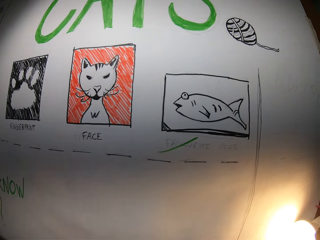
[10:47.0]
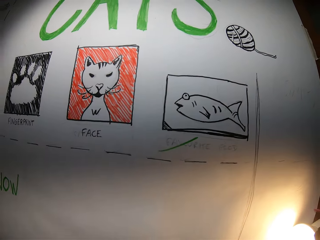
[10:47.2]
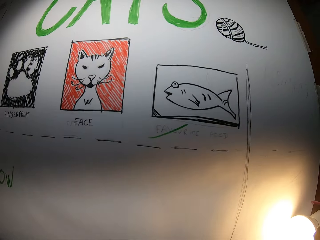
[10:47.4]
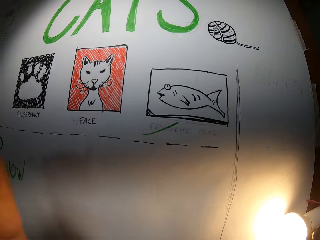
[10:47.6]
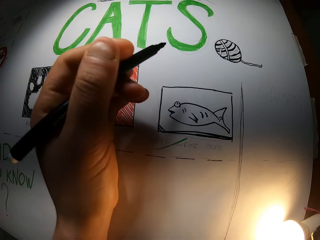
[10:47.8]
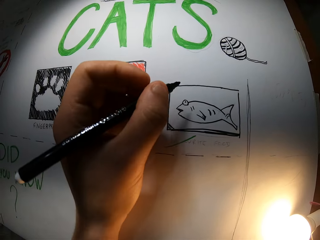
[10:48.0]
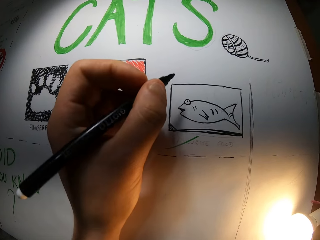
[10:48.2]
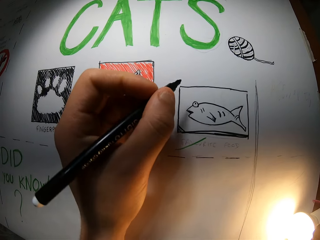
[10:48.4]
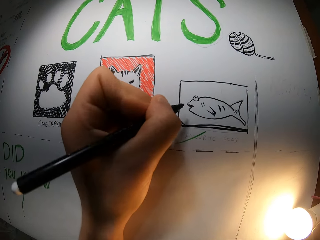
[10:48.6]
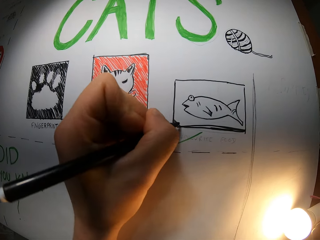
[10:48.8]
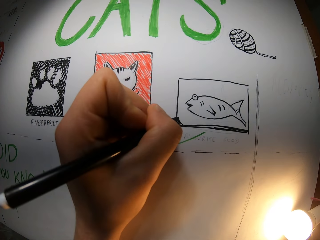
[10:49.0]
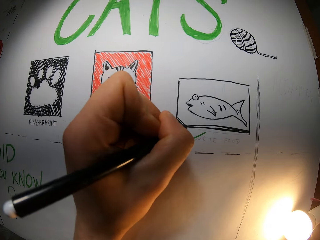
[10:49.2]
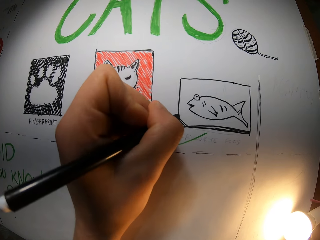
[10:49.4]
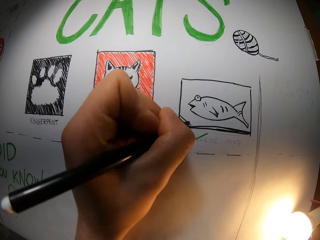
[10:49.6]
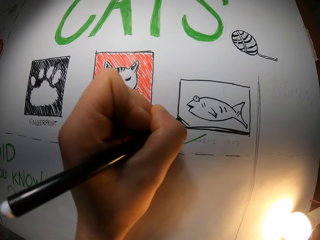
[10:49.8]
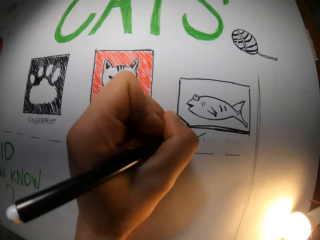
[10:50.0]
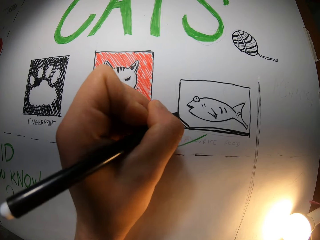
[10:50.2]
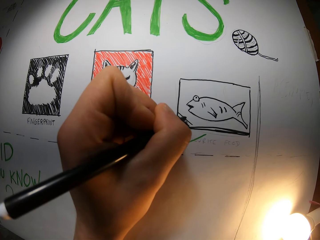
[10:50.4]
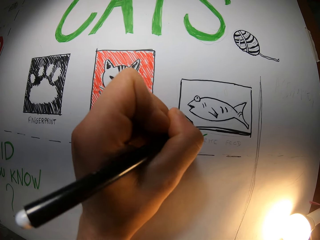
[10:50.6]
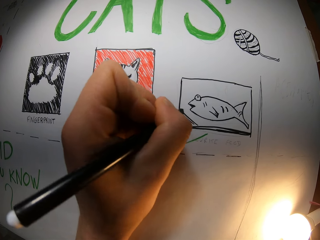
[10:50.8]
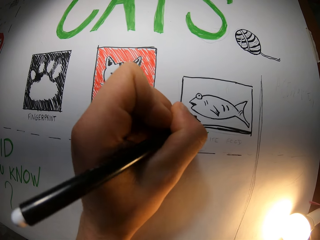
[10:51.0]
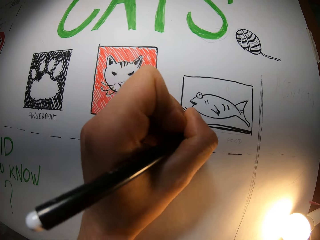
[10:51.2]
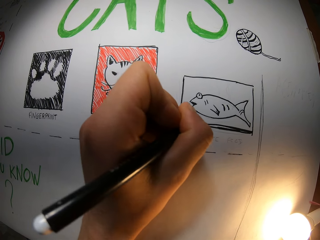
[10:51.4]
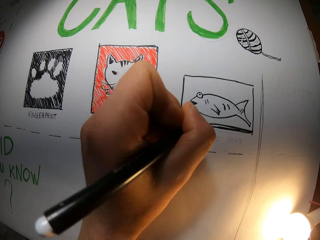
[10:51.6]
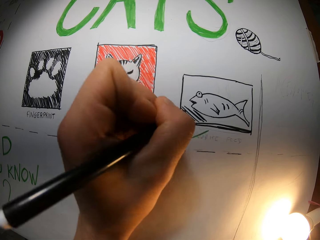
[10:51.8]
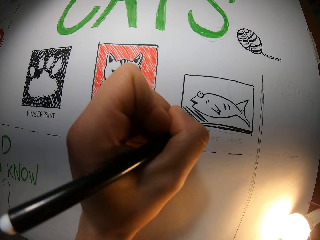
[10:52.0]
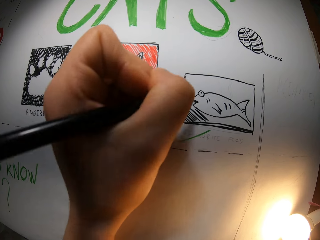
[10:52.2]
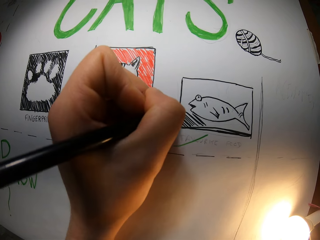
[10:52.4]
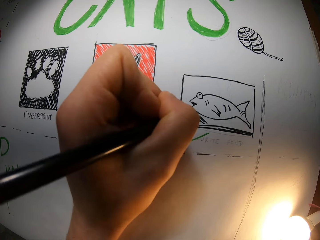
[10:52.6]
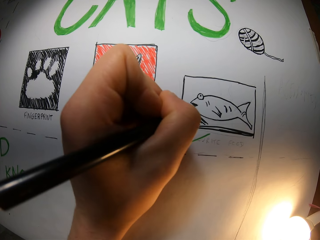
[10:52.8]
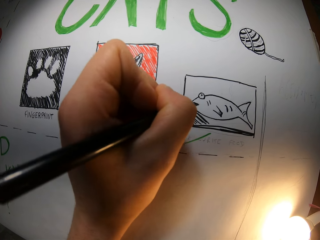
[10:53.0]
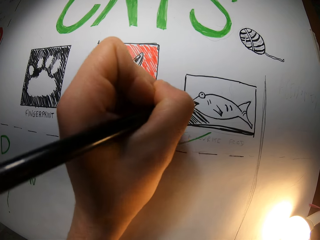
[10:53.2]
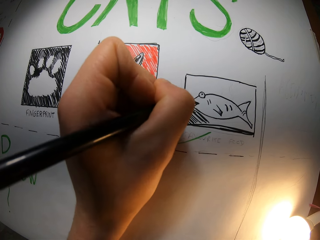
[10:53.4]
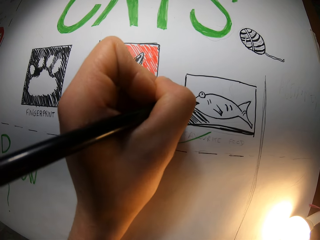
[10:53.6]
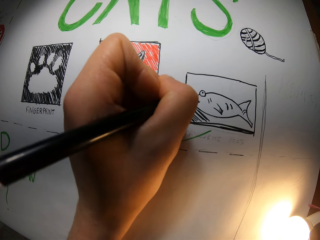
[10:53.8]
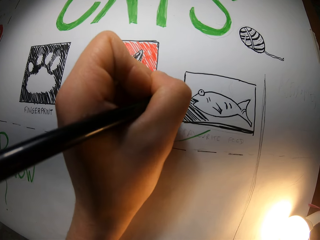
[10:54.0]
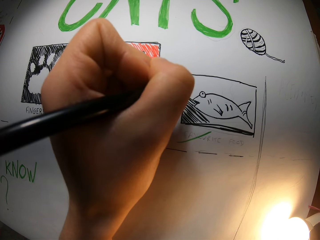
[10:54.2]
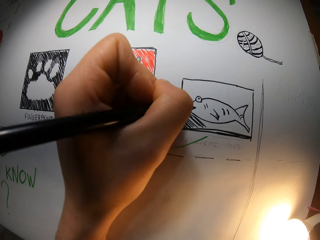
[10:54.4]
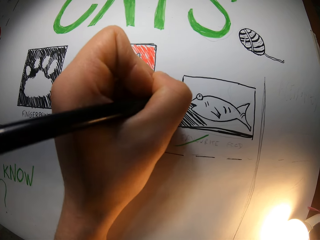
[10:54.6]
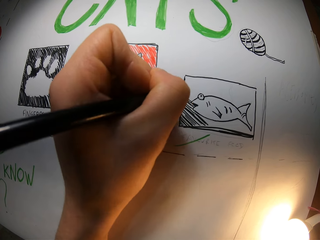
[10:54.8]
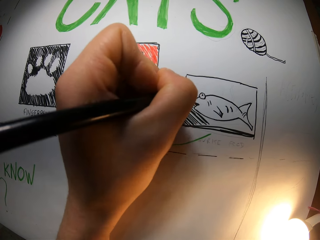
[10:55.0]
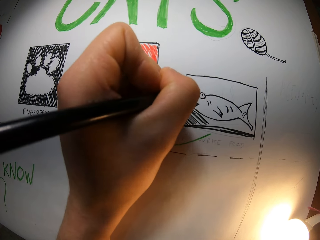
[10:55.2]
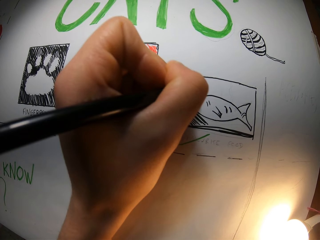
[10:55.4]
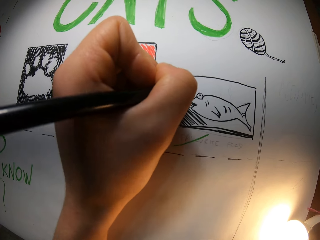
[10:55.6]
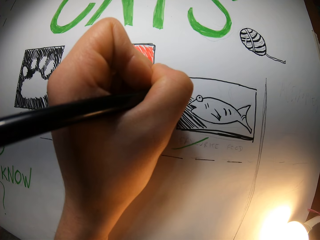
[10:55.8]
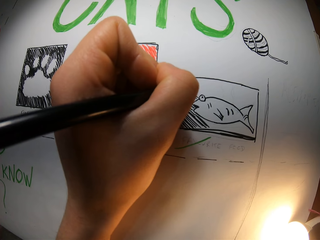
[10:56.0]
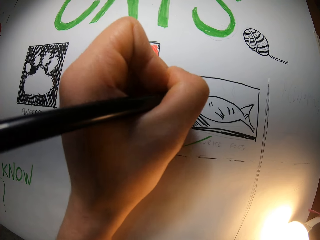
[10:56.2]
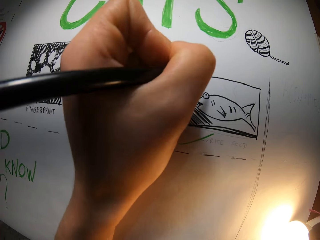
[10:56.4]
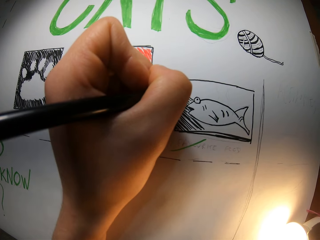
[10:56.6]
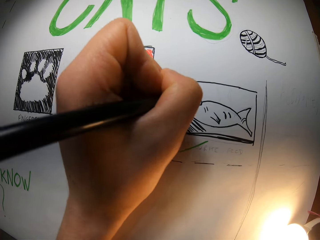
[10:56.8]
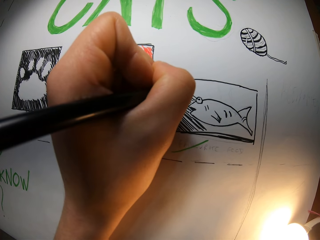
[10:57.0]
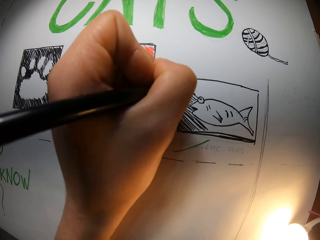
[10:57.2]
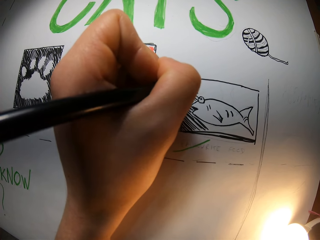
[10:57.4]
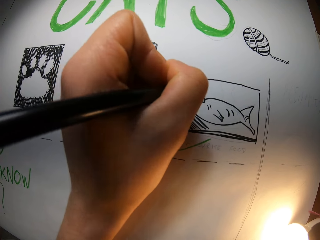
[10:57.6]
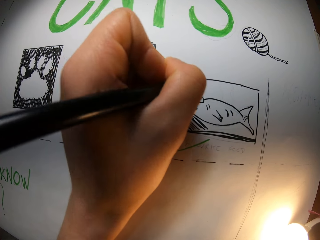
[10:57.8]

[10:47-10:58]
The camera wearer adjusts her camera with her left hand. She holds the pen with her left hand. She draws on the cardboard with the marker in her left hand. She draws the sketching repeatedly.

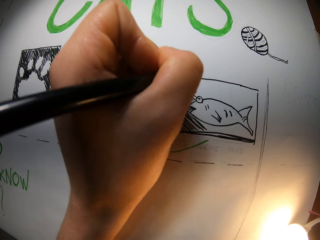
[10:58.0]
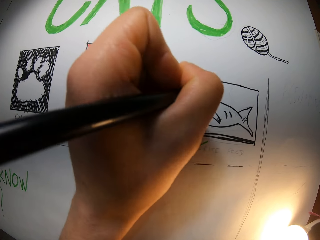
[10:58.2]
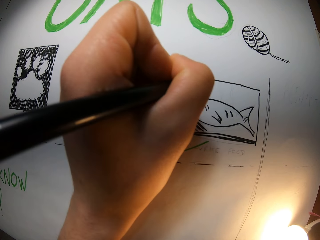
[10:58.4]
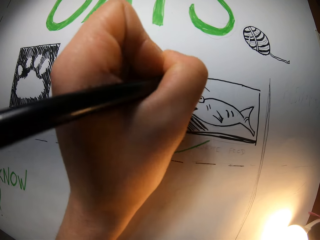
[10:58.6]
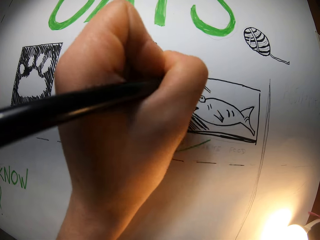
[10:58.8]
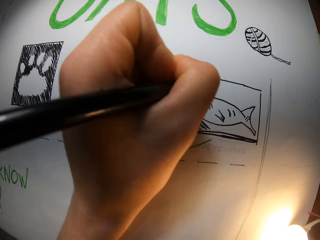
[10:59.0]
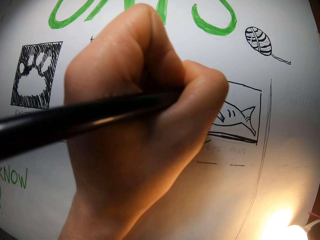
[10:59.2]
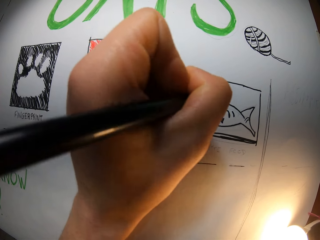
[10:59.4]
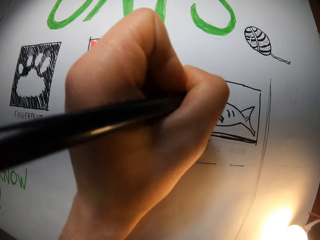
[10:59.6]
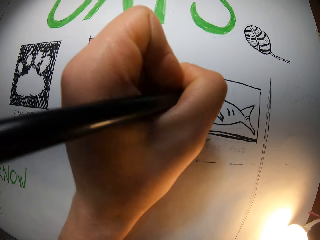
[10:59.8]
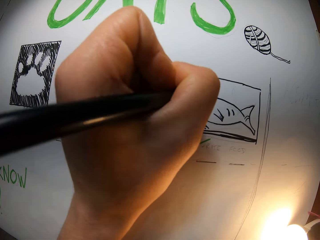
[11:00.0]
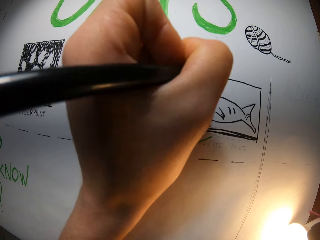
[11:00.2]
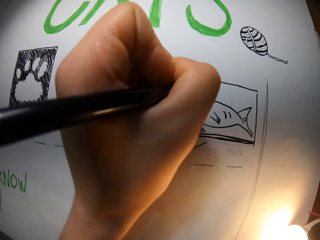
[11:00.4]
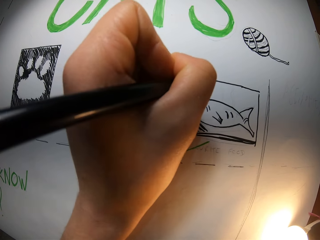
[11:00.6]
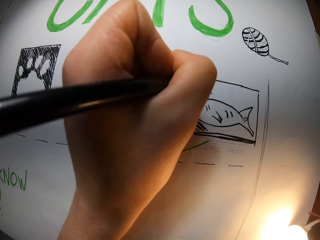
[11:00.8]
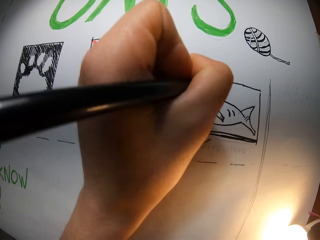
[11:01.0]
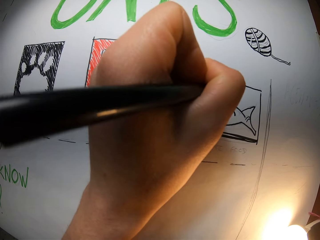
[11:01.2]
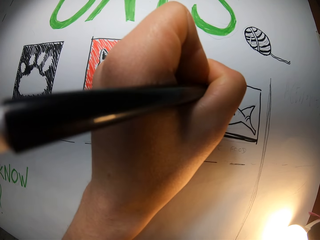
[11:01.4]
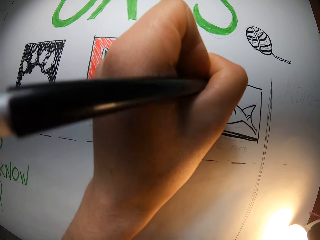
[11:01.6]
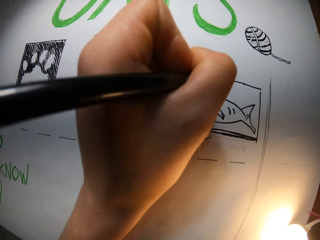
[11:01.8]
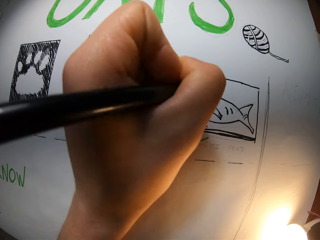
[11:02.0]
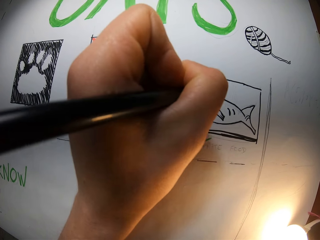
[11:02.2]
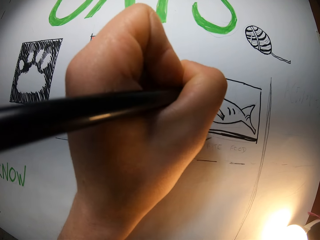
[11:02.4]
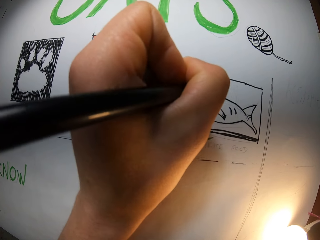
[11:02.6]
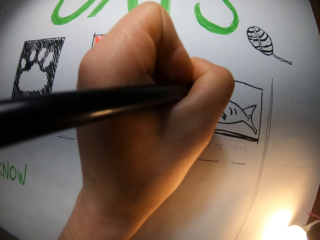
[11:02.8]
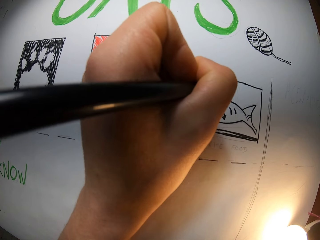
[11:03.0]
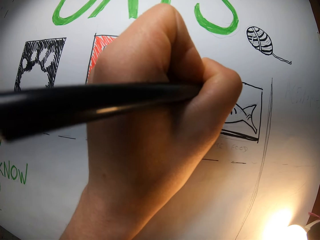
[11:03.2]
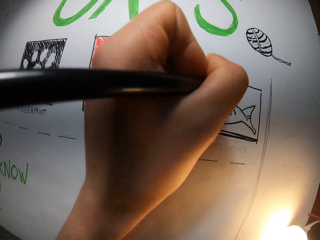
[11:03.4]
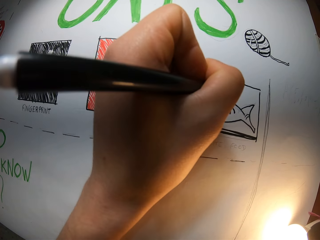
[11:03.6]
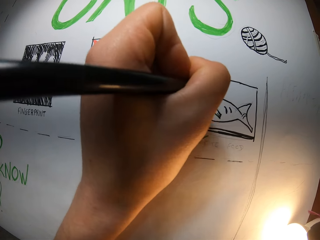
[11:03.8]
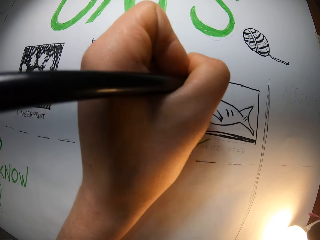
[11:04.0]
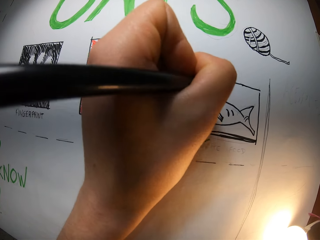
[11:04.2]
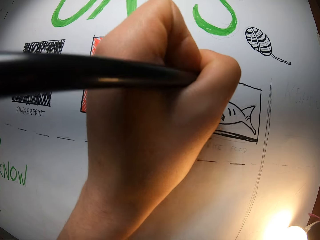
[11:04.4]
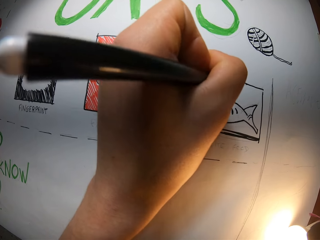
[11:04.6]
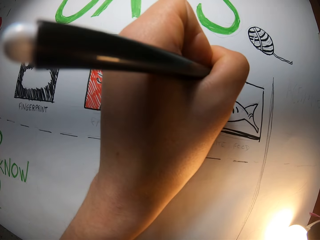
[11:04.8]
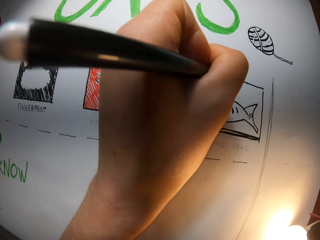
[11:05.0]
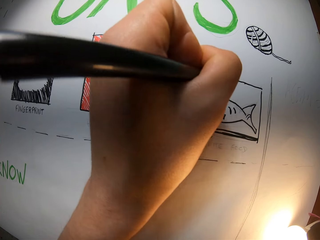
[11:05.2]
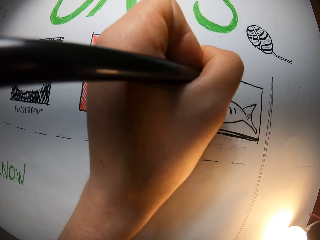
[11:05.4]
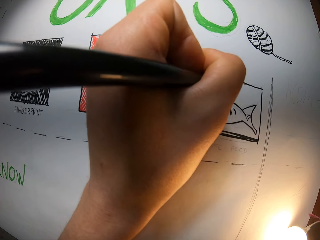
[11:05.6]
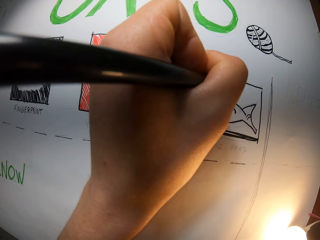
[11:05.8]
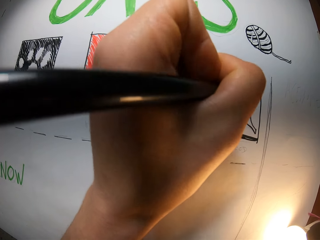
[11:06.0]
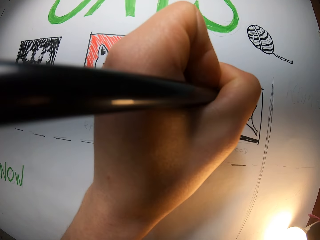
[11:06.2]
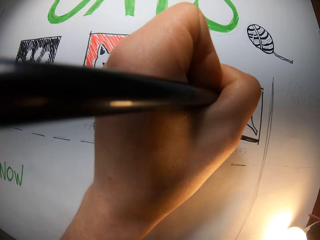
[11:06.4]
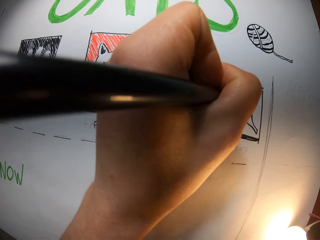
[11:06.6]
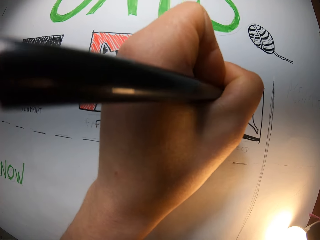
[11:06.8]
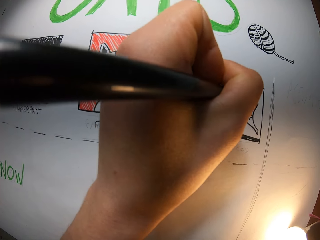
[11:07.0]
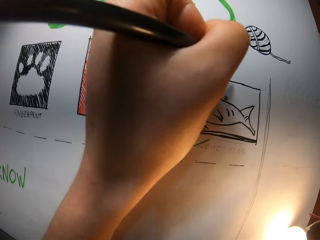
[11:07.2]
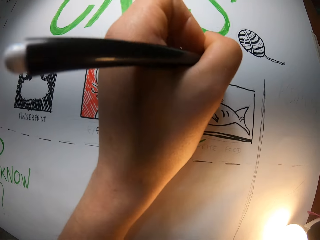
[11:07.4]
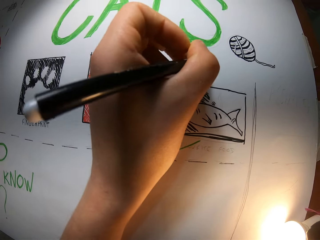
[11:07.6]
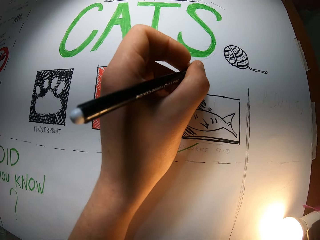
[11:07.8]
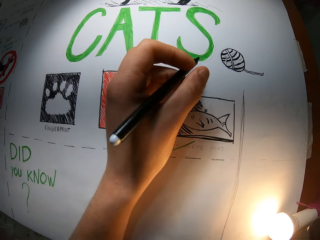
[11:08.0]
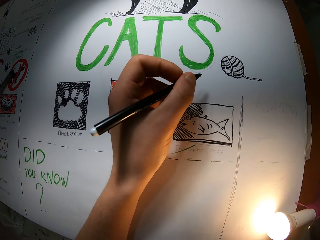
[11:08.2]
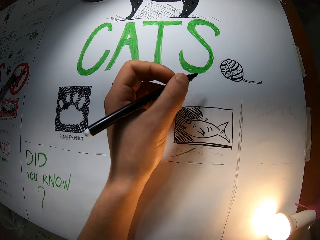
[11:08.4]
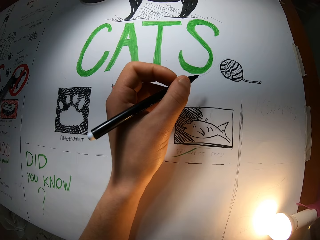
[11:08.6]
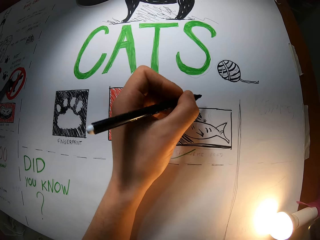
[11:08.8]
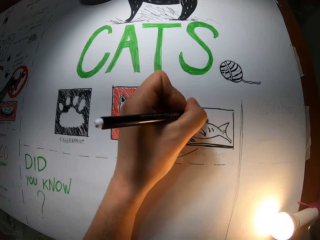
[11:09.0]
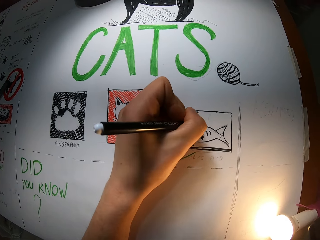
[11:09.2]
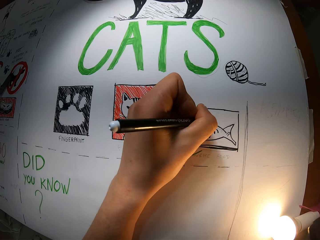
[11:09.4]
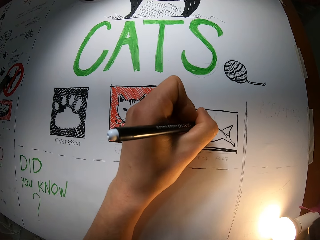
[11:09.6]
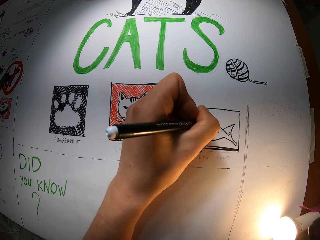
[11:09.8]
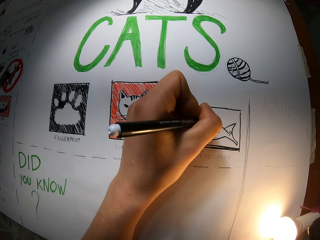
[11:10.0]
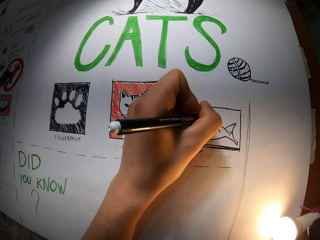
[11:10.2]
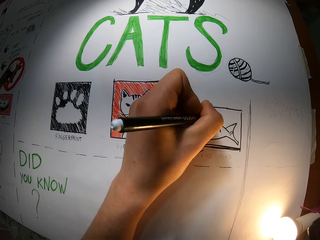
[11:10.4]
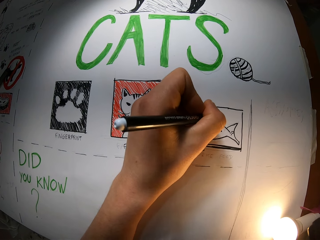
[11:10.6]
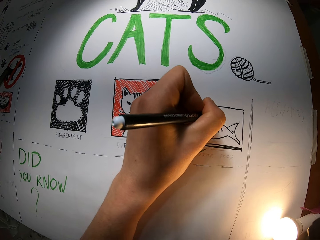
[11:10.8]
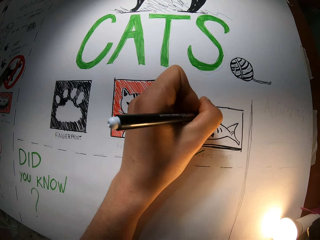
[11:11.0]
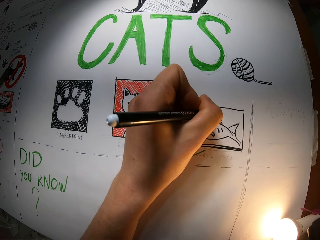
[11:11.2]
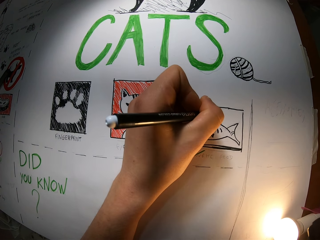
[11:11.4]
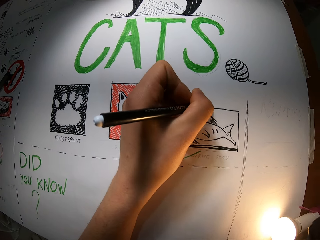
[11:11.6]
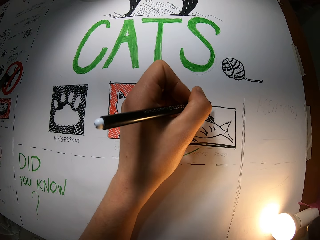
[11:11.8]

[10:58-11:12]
The camera wearer draws the sketching repeatedly.
